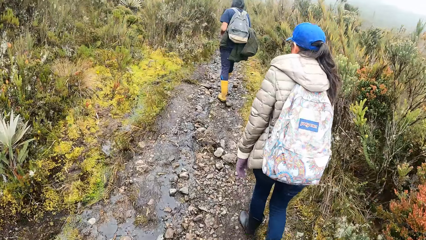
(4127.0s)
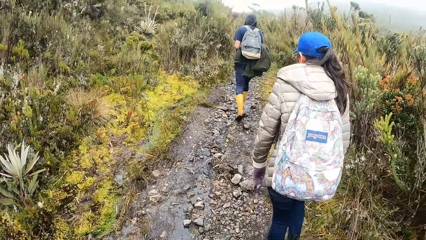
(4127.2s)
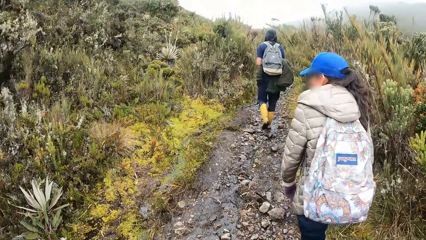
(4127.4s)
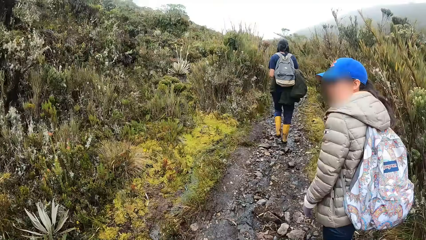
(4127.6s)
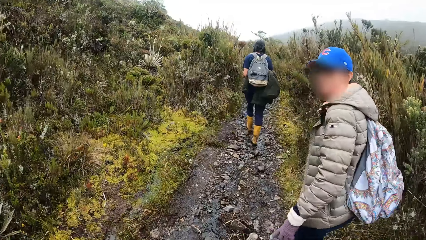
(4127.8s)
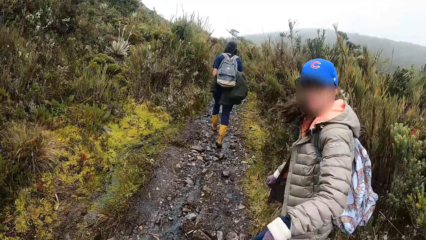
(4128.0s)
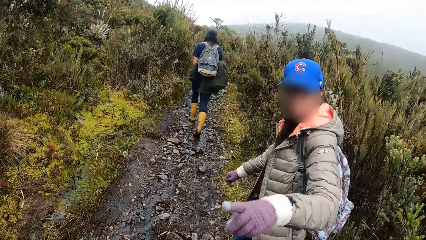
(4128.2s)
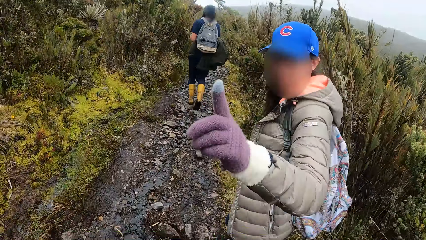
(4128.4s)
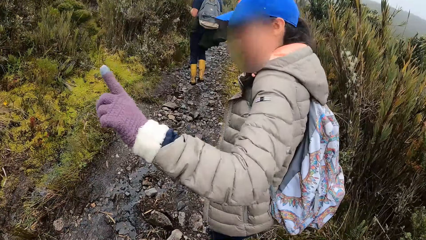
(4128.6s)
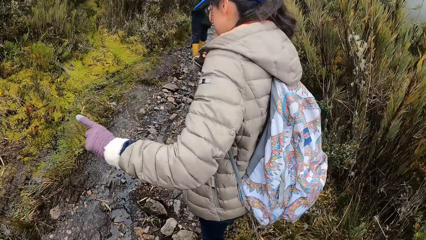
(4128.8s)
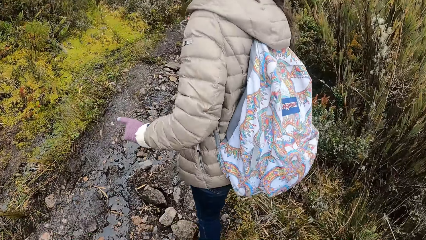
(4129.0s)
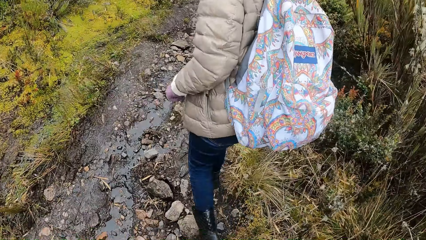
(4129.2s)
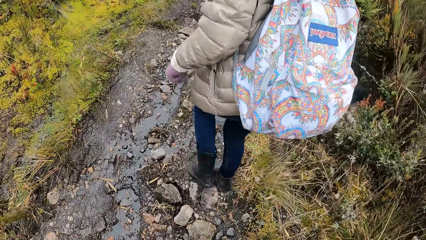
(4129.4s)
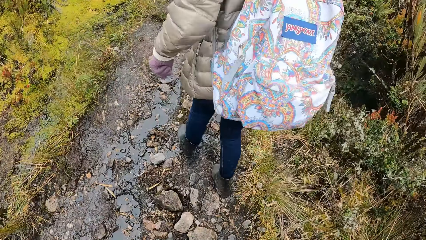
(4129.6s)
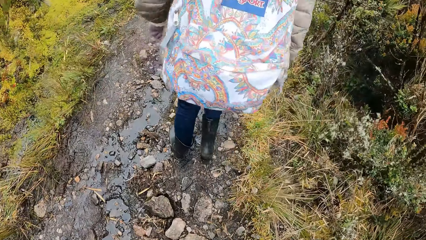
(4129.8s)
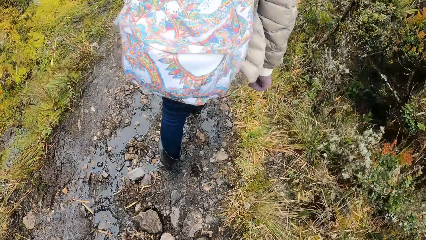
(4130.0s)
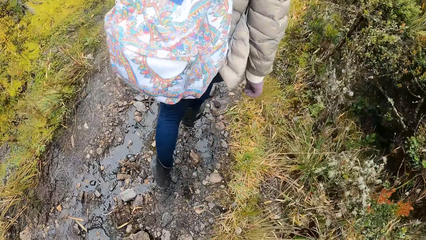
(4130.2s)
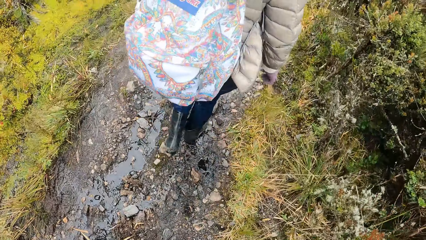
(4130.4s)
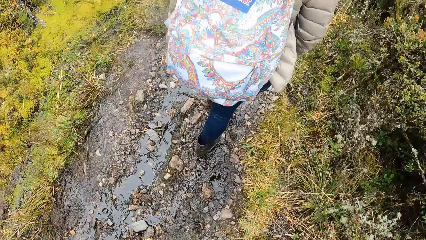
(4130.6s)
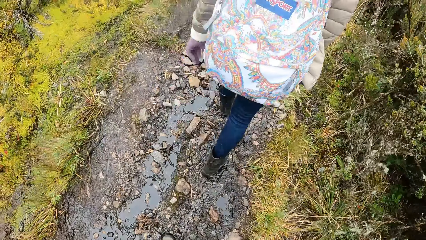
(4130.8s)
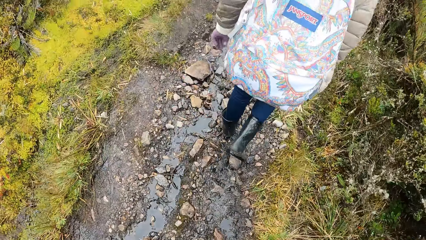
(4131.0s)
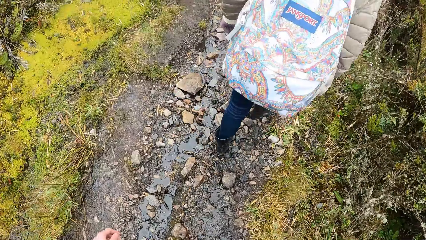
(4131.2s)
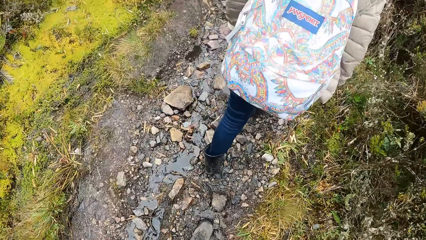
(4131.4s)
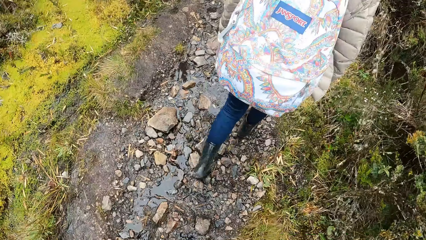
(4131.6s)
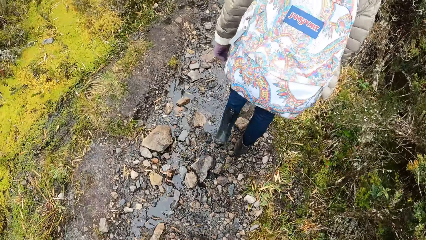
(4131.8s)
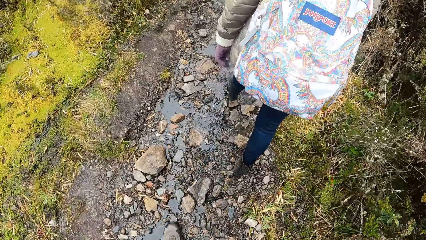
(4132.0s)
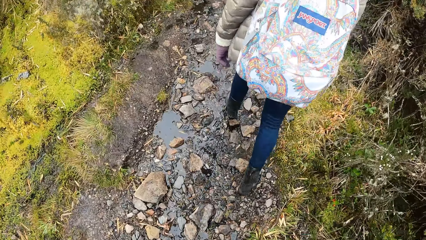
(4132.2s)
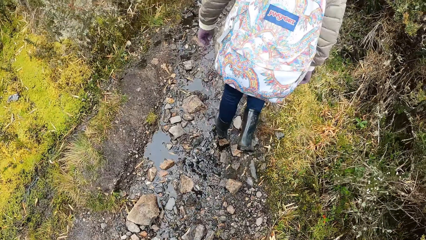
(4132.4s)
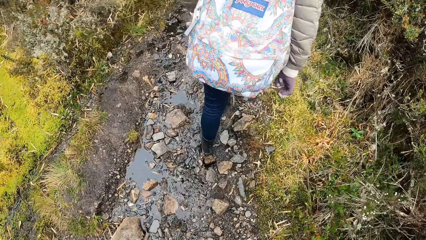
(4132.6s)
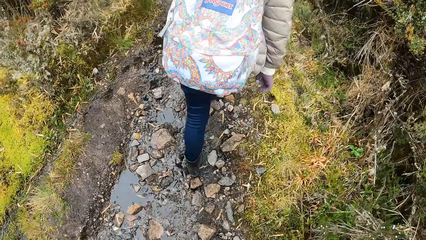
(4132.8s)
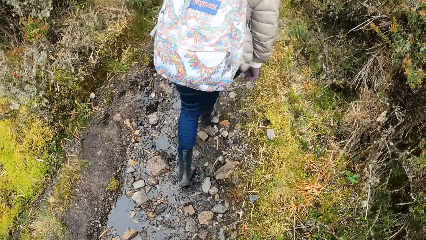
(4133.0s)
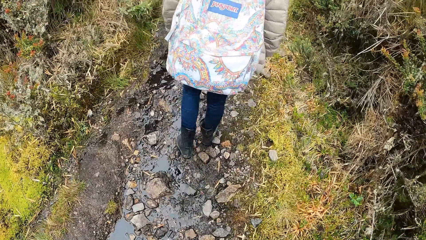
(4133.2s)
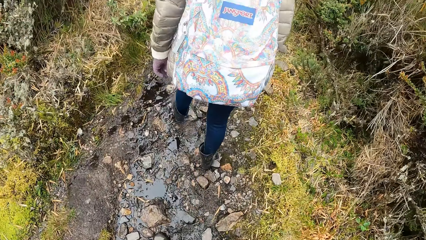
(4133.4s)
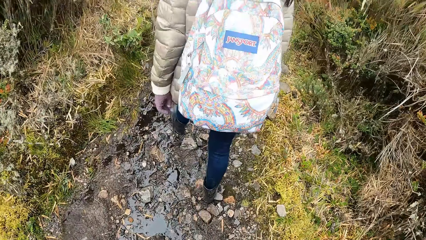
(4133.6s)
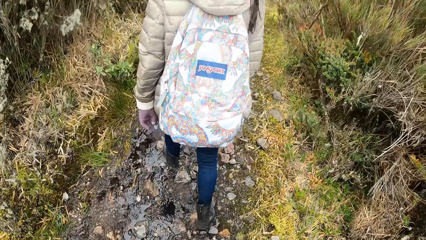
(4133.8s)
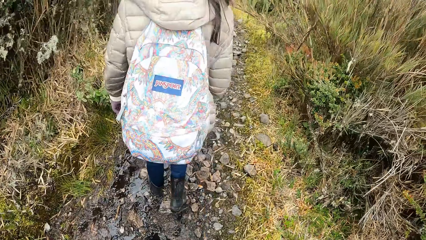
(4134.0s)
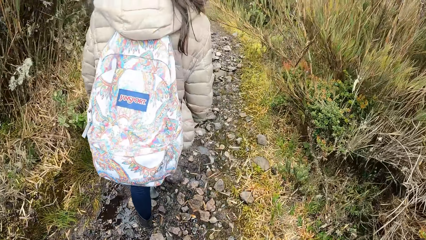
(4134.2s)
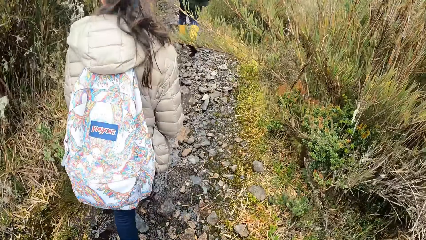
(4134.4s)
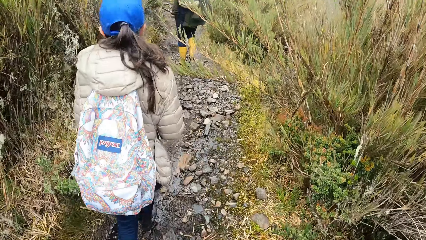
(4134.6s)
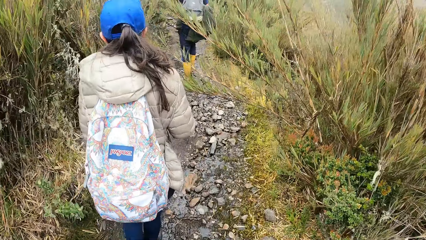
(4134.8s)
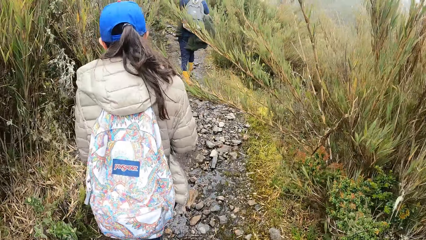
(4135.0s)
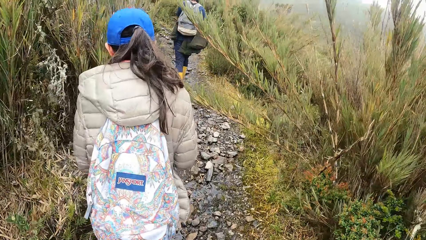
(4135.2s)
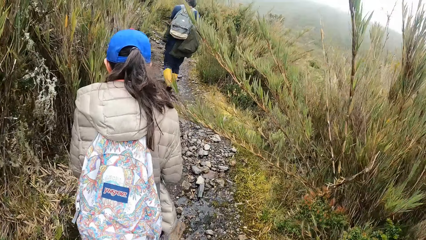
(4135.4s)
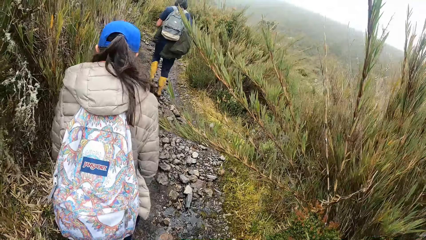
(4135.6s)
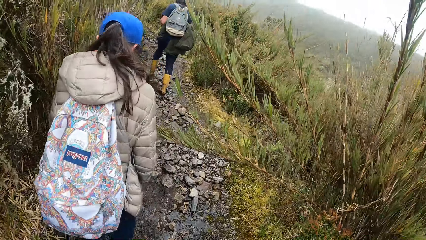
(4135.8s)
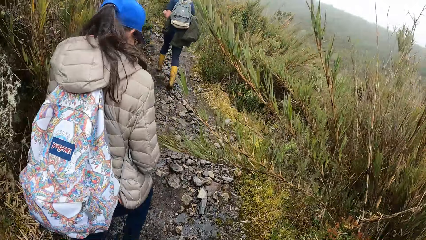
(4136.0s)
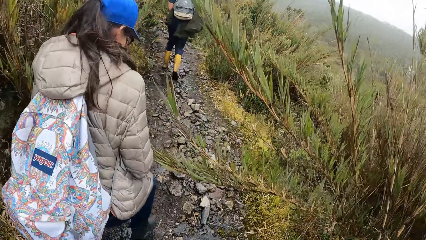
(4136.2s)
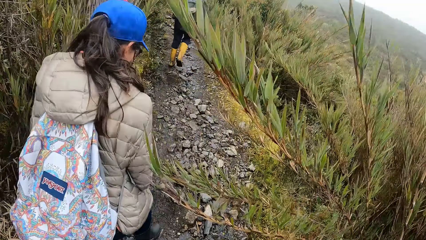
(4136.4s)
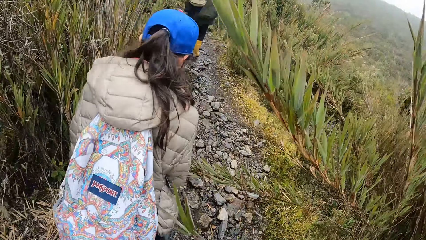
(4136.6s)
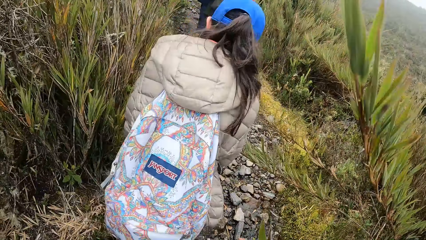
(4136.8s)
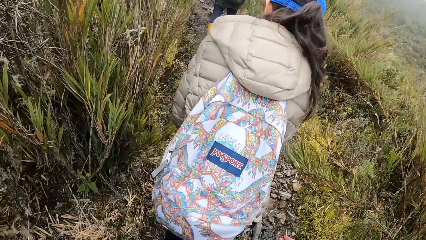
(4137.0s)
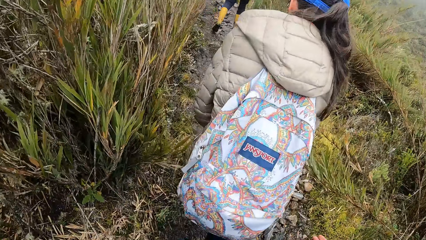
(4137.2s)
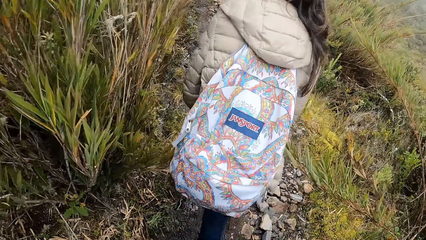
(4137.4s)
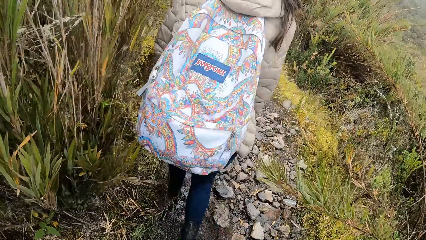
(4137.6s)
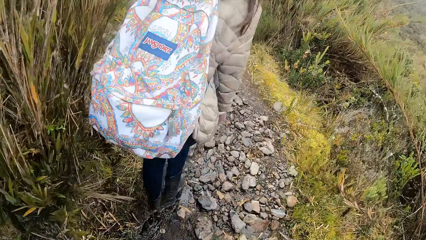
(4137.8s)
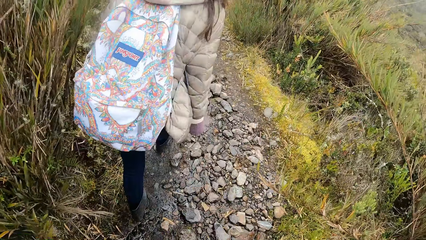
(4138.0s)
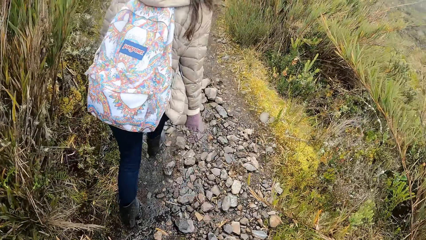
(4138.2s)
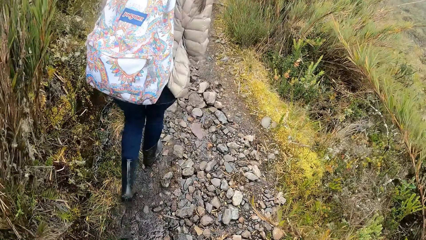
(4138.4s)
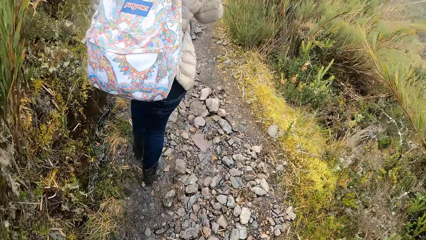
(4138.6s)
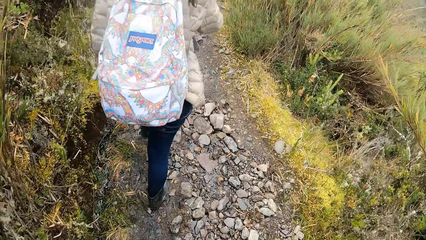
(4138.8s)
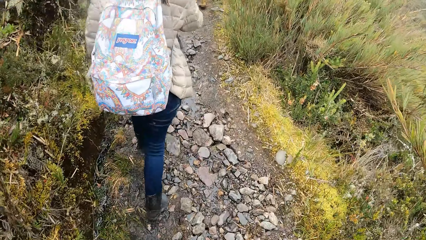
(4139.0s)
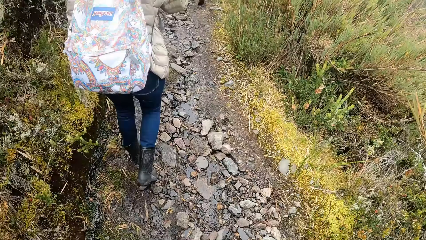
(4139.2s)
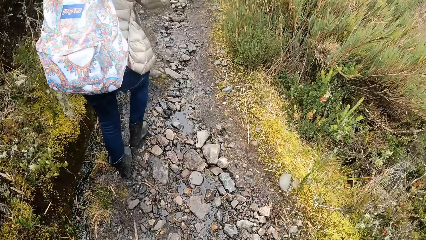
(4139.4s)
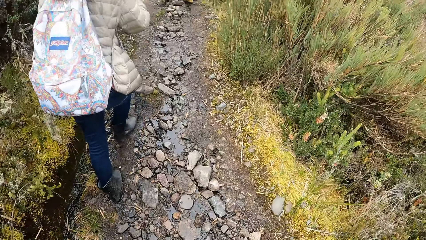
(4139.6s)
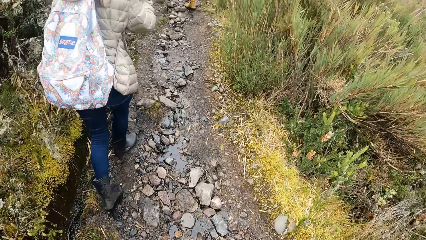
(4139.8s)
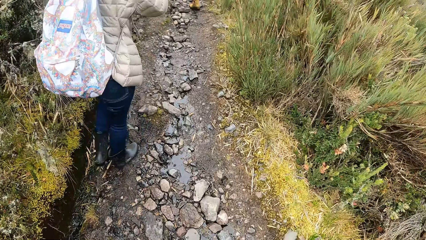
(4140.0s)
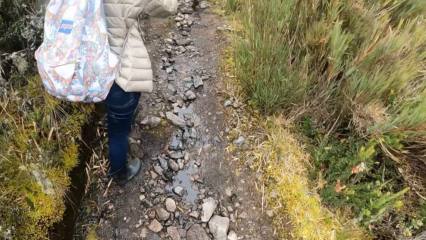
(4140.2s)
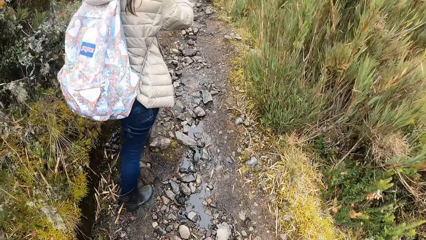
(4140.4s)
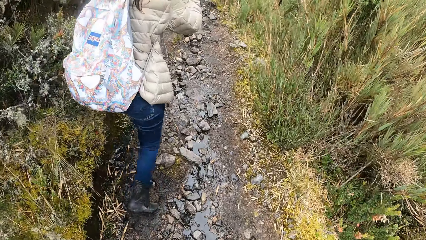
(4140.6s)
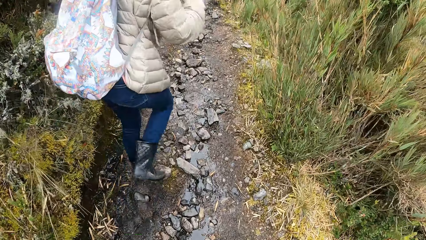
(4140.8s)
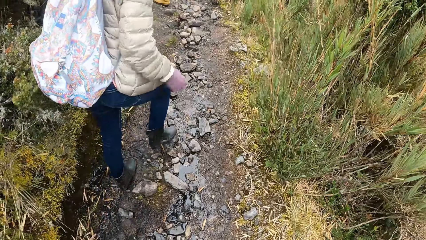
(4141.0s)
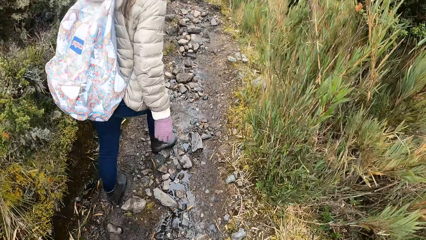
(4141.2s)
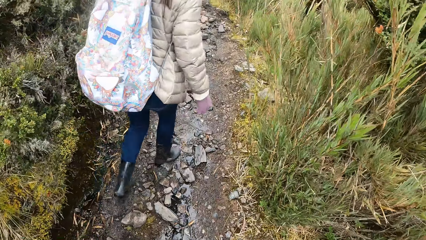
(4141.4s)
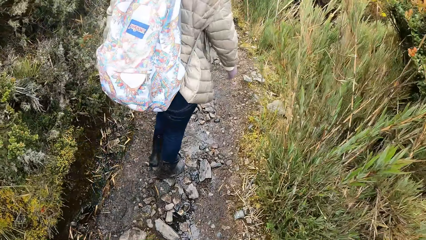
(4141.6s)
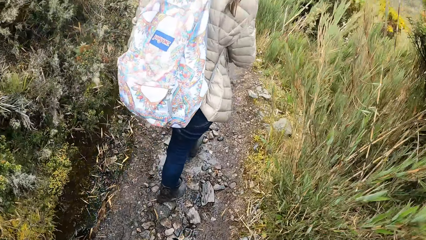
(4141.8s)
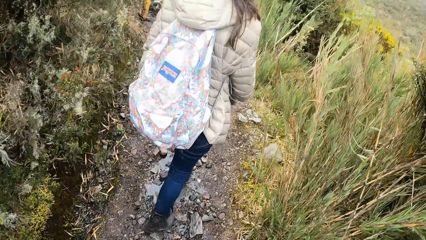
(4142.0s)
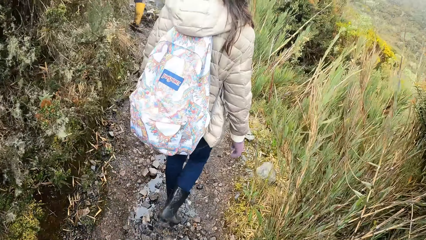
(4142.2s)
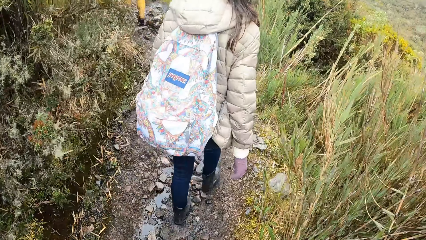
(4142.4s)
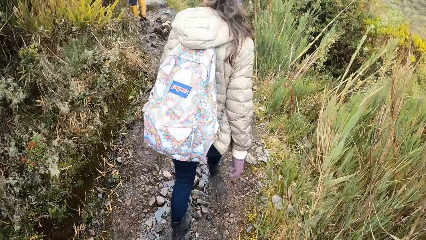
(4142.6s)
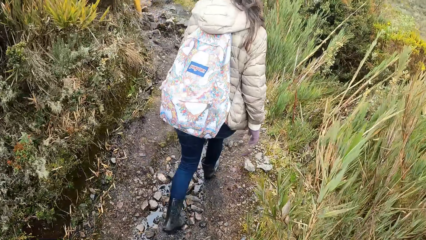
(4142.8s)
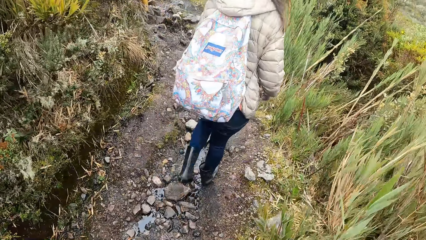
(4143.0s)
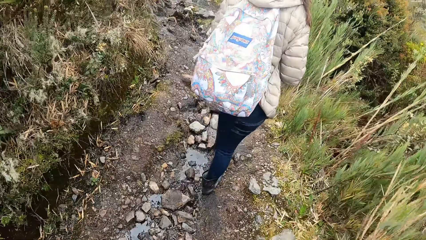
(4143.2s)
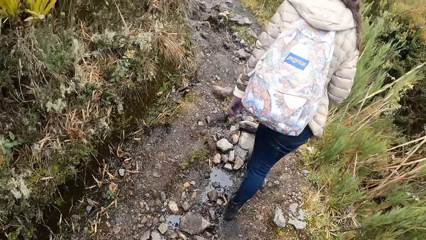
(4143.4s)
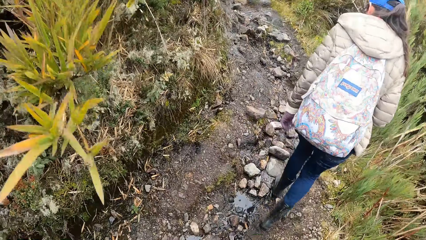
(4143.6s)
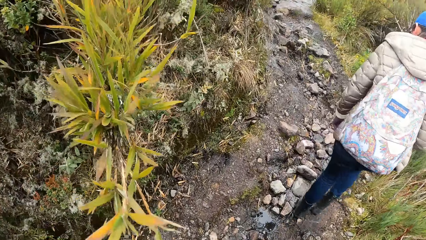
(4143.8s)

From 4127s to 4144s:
The woman turns towards the camera wearer. The woman points her left hand to the camera wearer.
